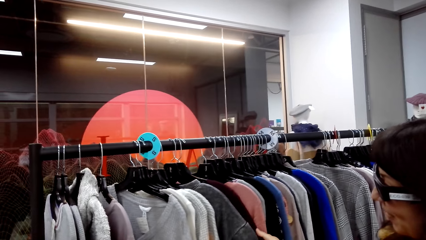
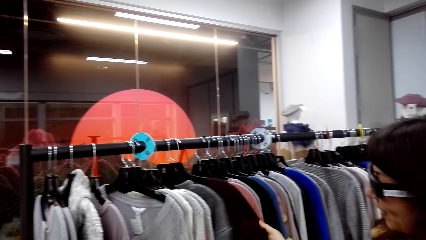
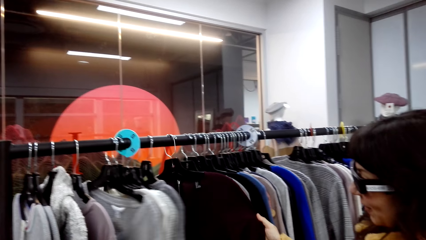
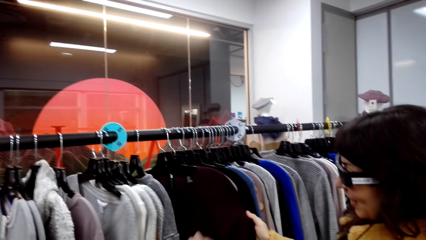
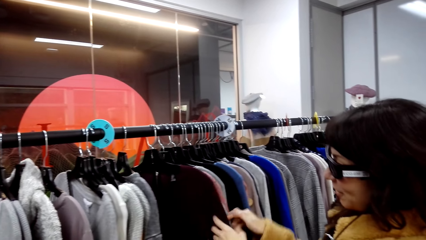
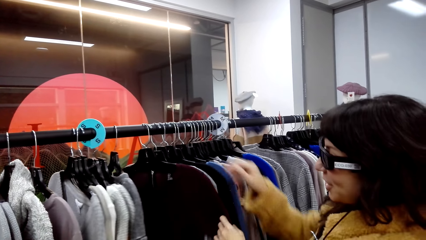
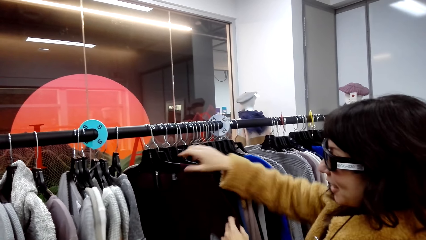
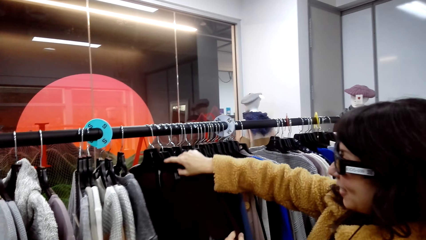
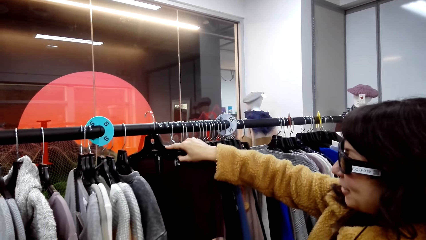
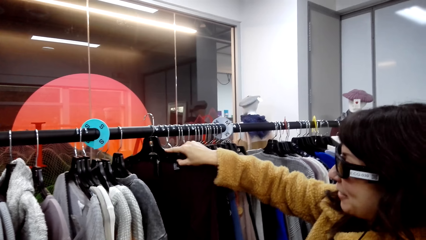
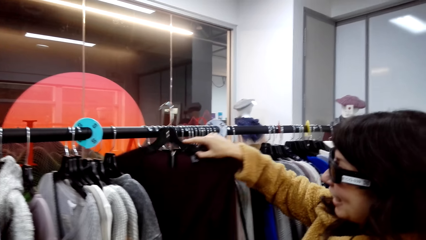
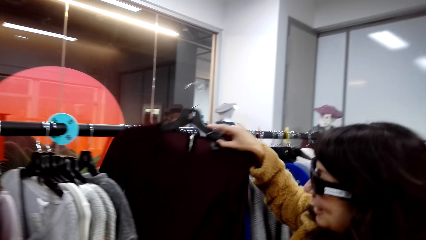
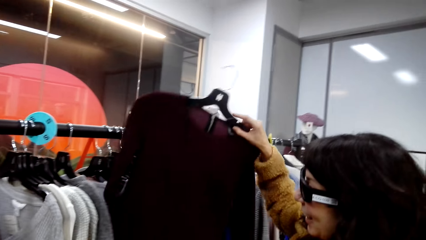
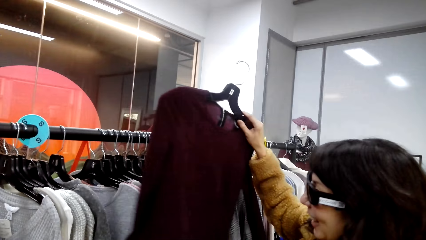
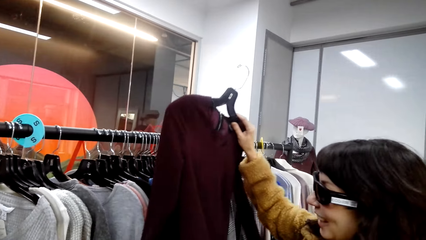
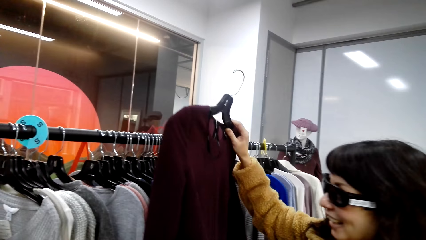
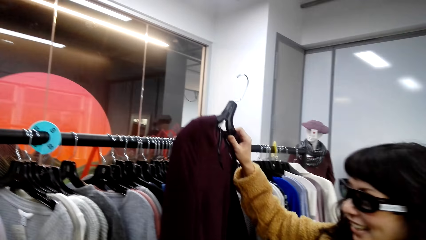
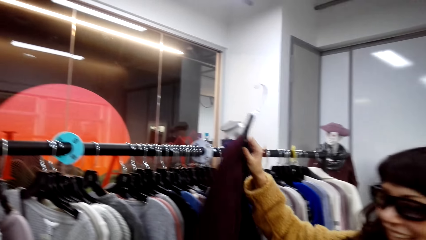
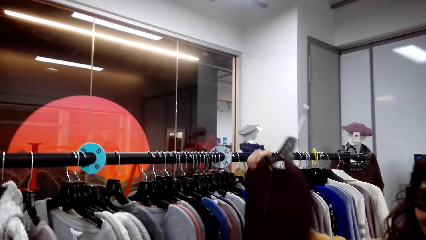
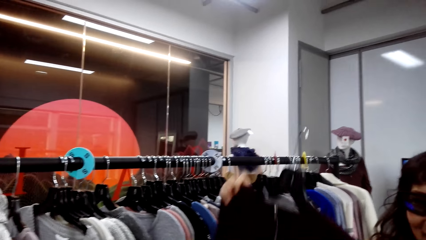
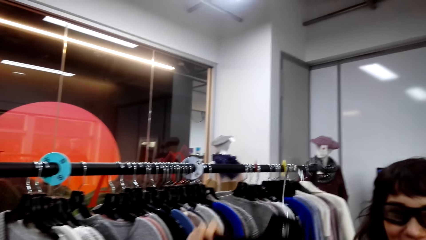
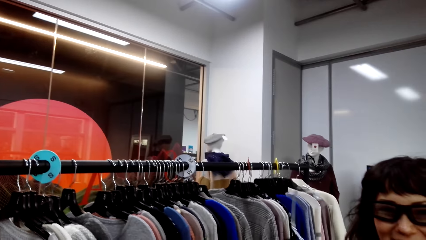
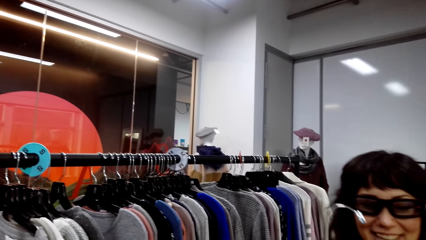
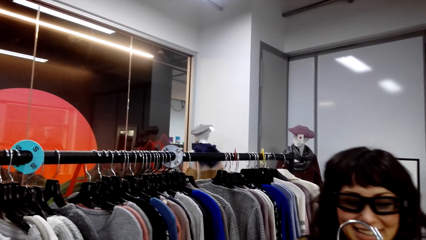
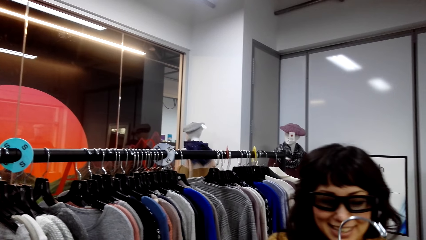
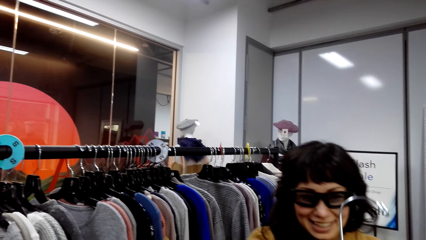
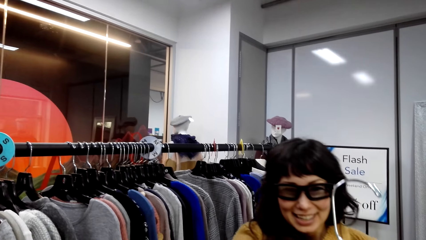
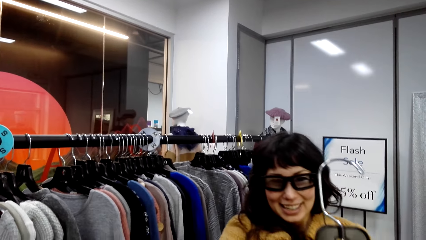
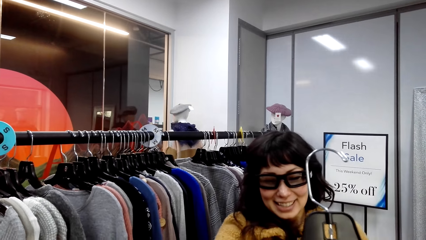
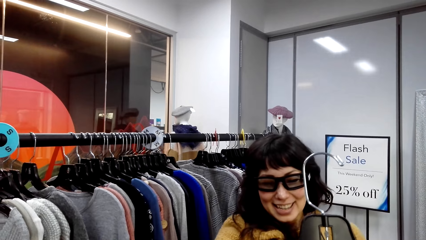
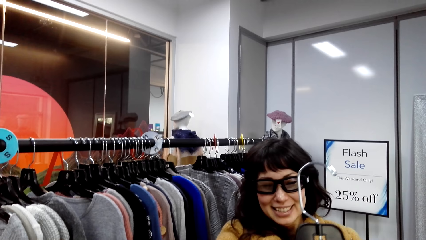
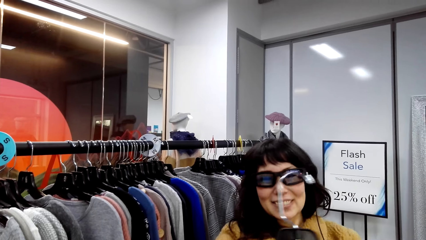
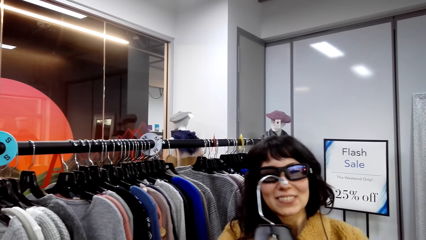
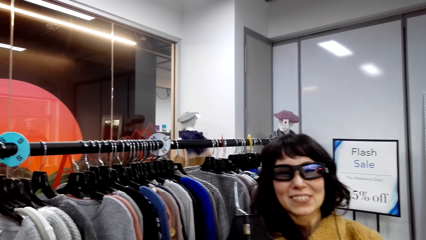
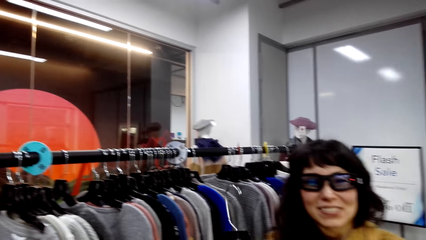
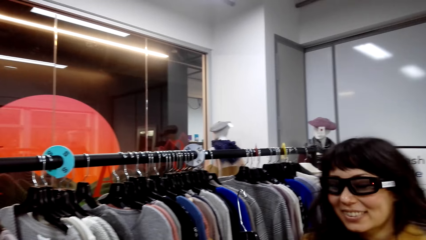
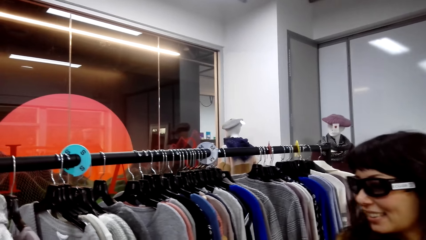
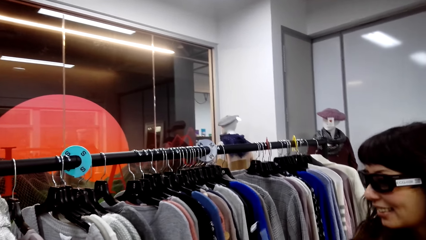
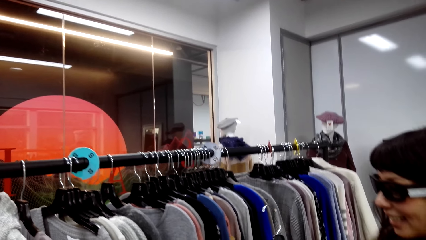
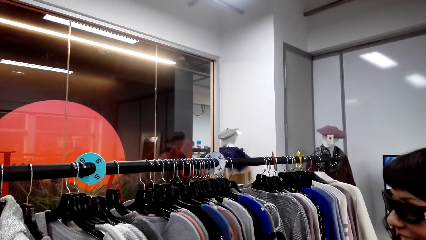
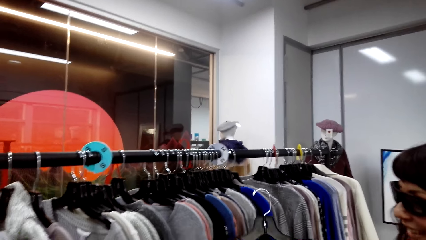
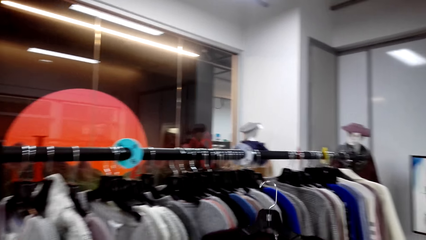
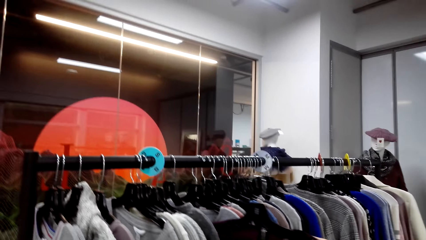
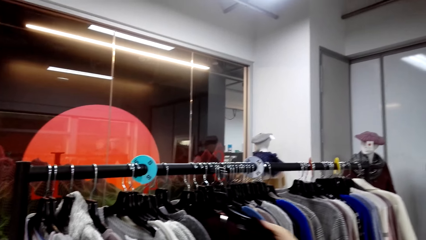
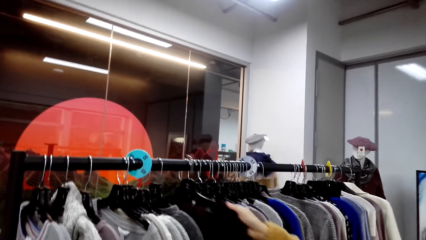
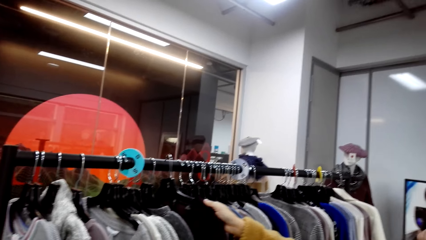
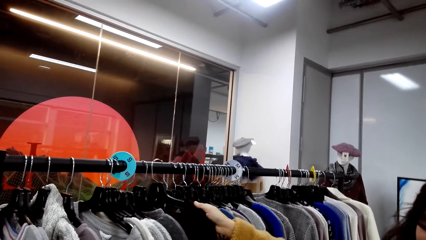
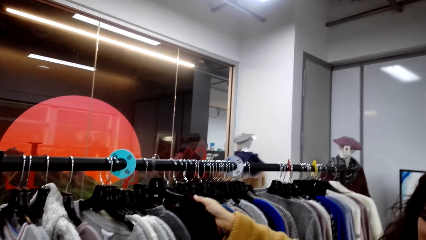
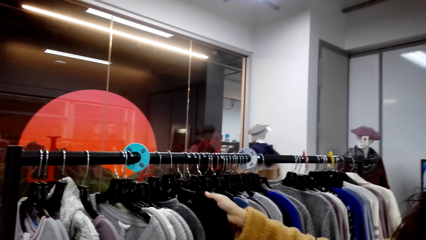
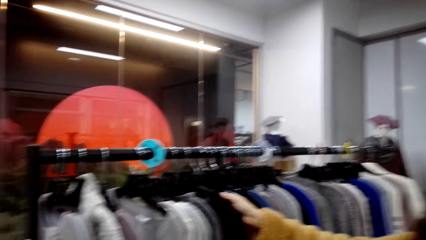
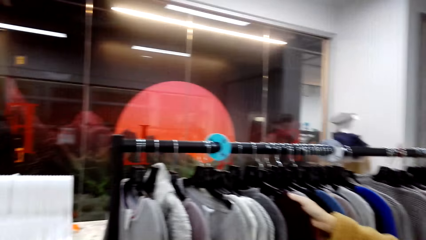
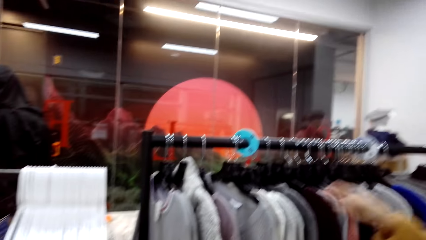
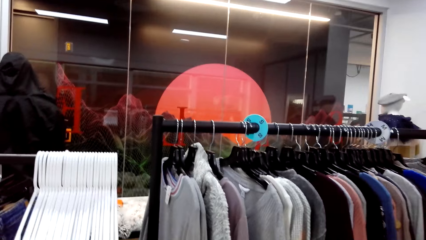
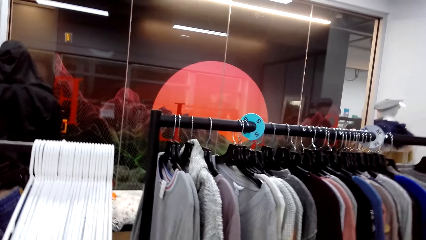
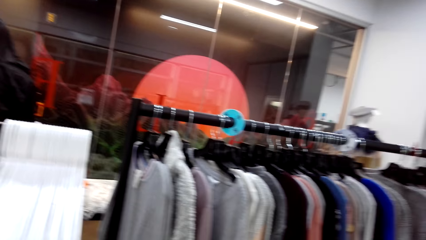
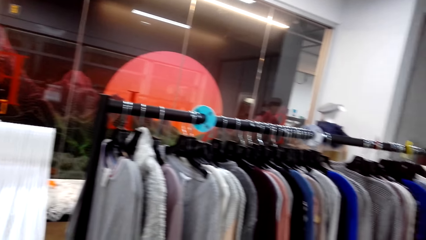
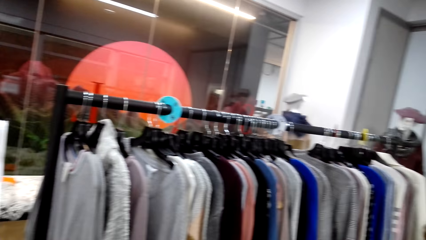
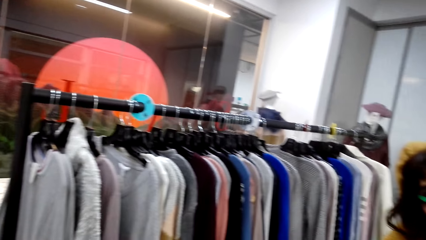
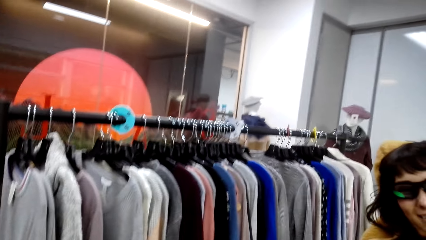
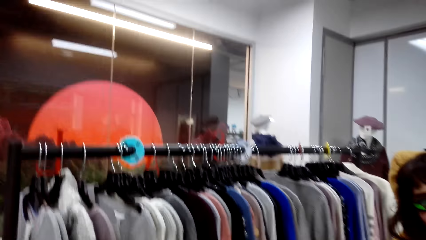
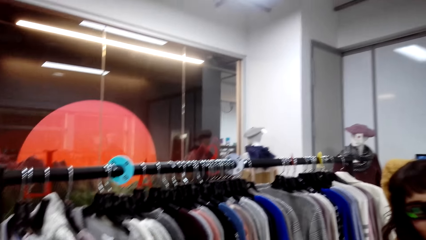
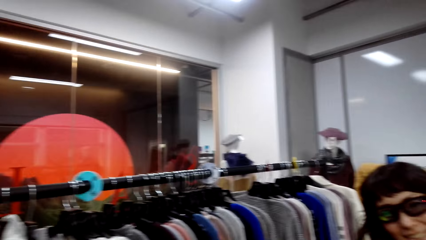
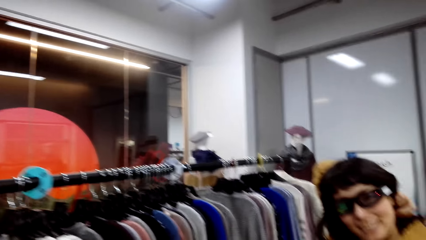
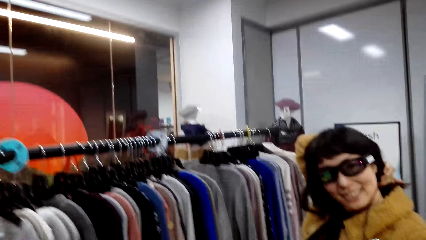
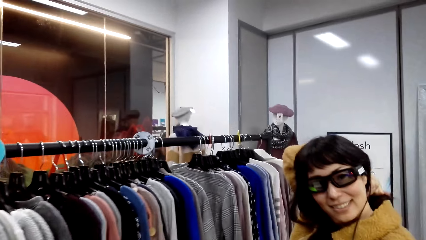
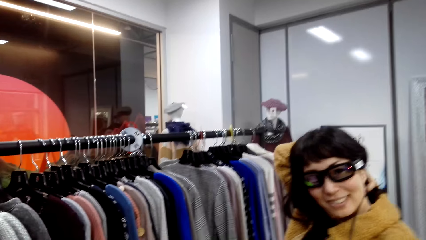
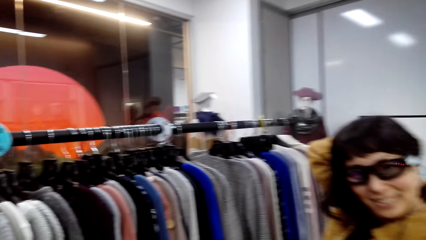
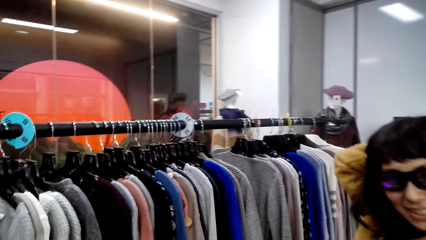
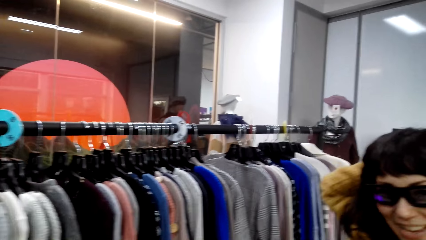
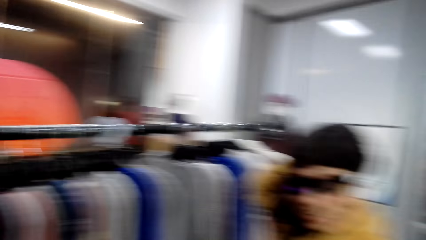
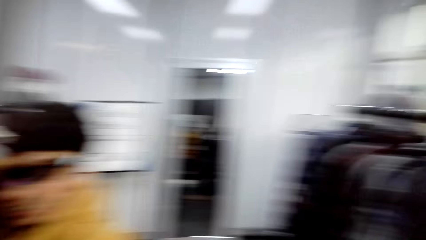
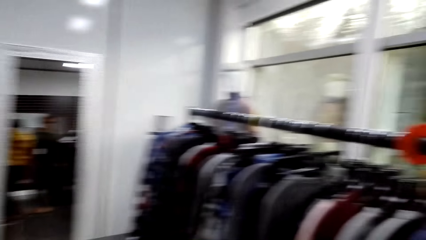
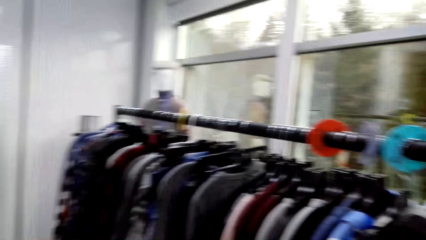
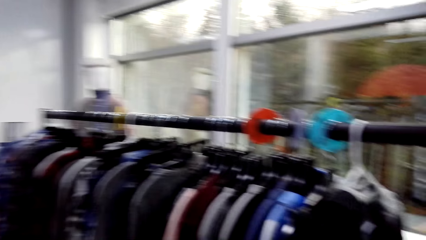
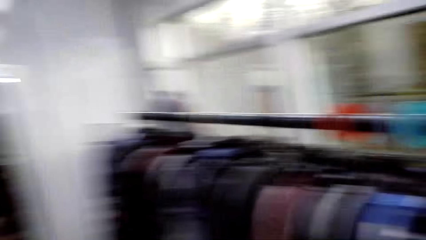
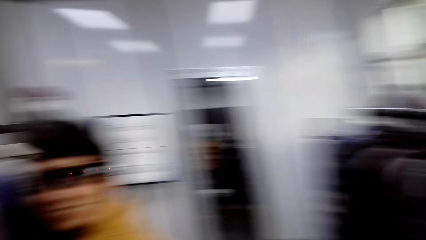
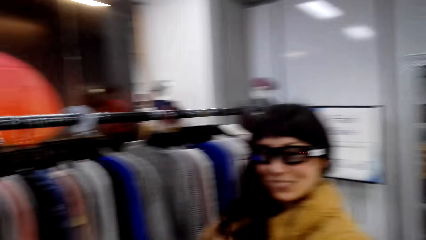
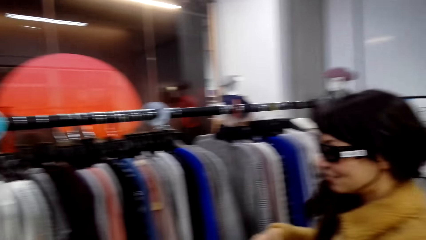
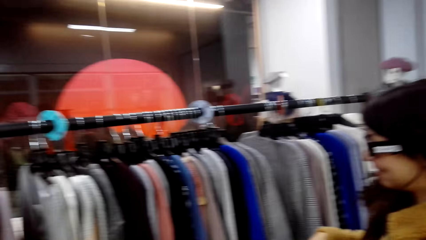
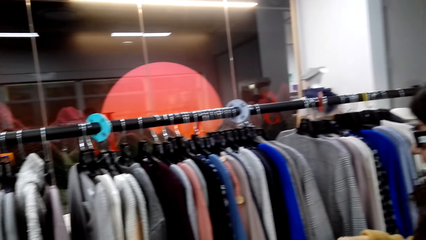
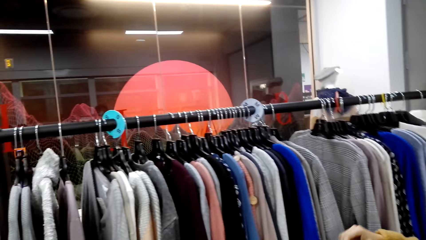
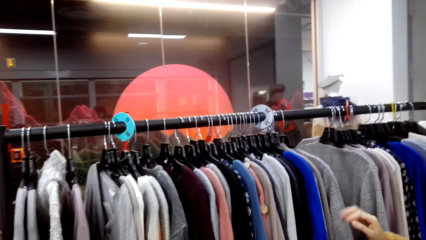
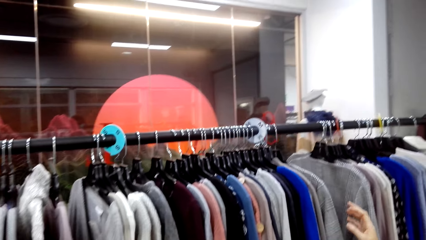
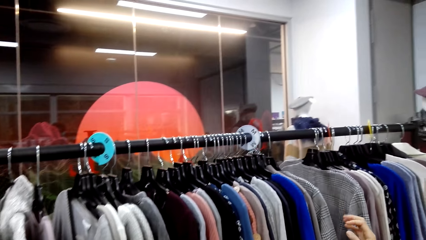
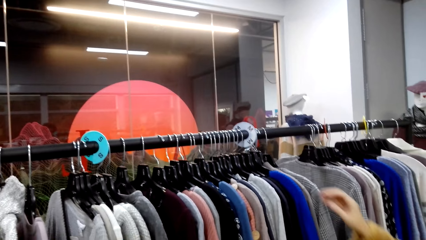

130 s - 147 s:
A person checks out the sweatshirts. The person removes the sweater from the pole. The person returns the sweater on the pole. The camera wearer turns around.
